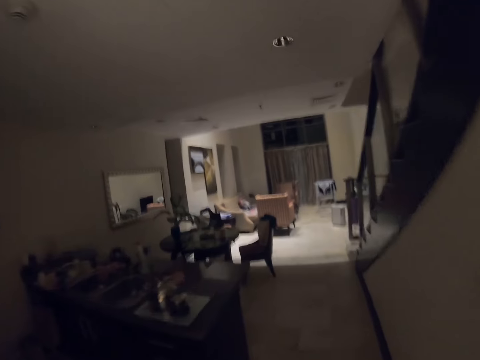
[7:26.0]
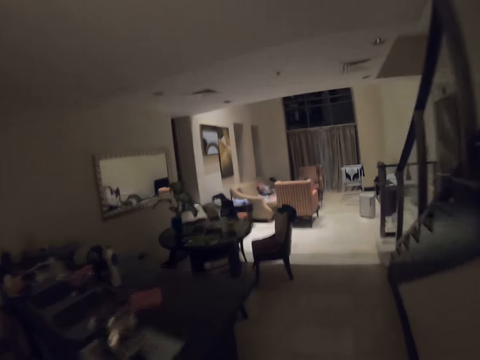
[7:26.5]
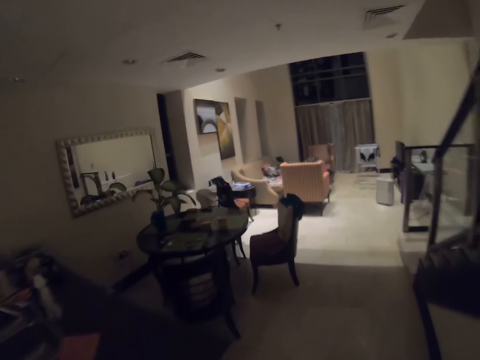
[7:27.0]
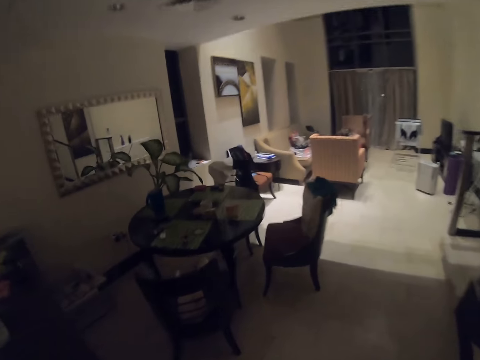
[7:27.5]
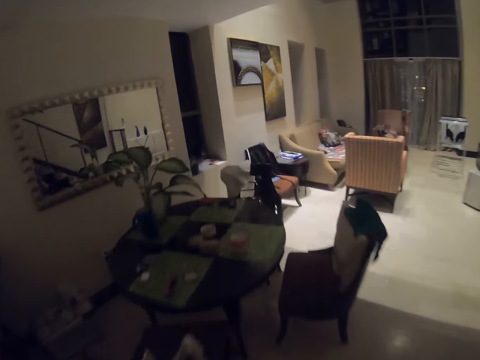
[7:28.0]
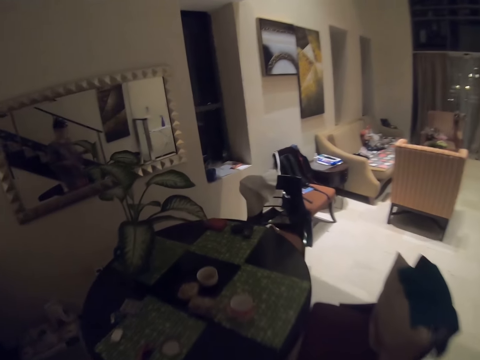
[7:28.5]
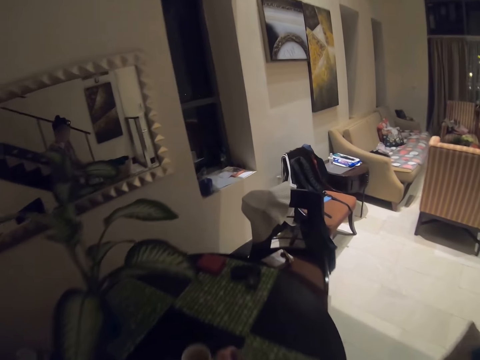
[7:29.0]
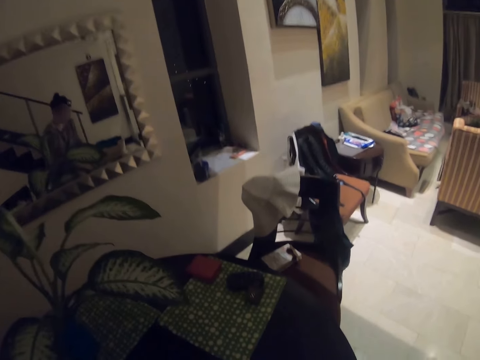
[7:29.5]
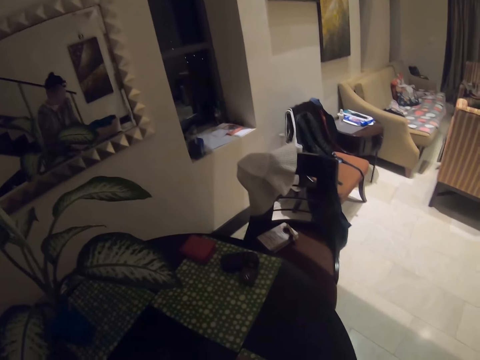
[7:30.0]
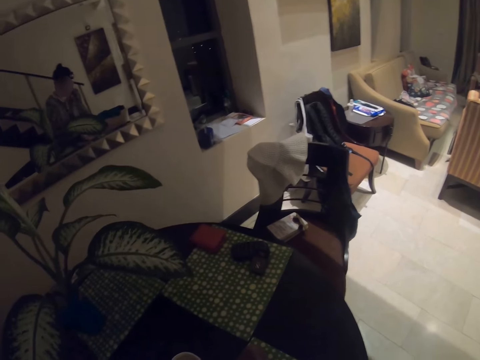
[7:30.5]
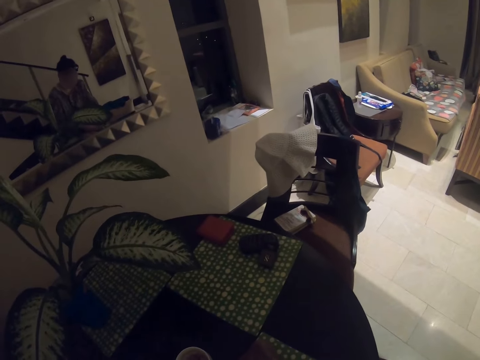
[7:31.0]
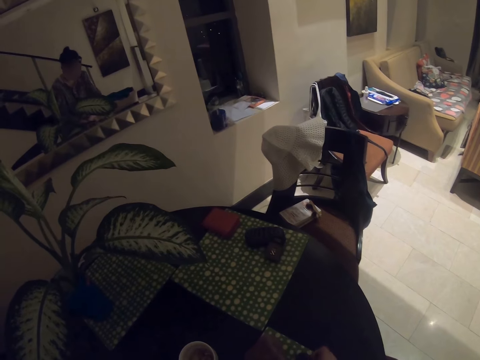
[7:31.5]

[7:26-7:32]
The camera wearer drops the stones on the dining table.

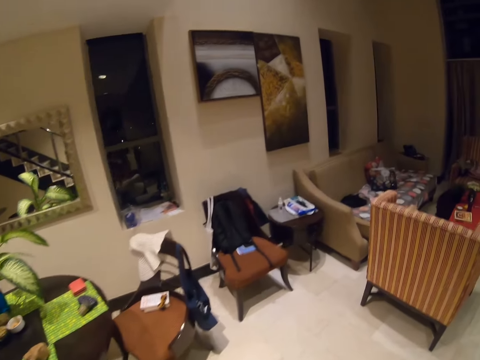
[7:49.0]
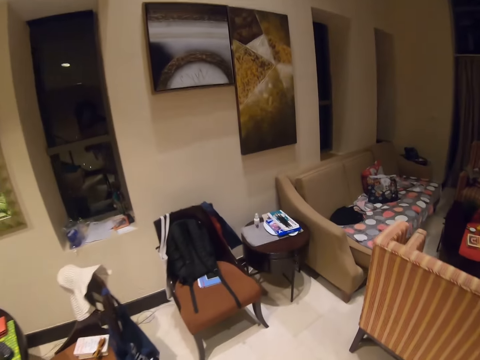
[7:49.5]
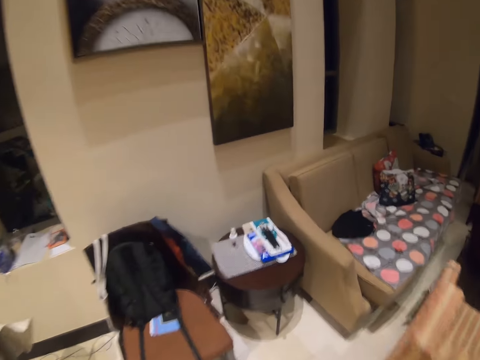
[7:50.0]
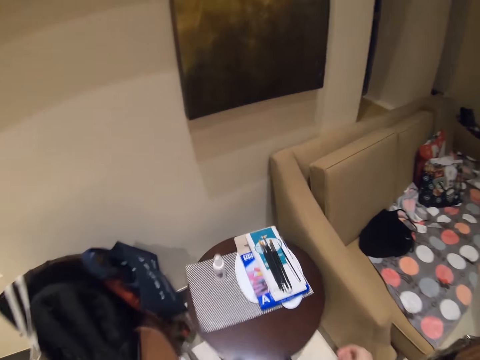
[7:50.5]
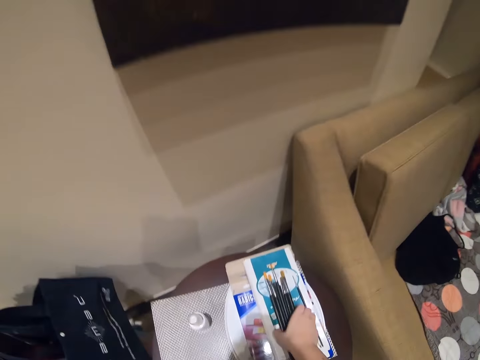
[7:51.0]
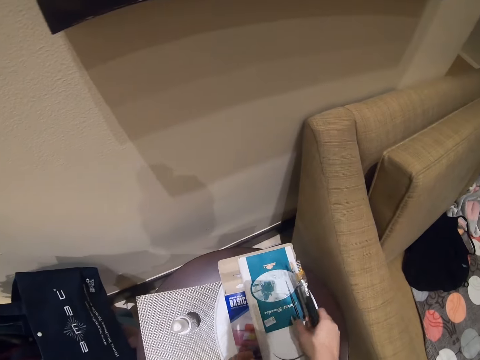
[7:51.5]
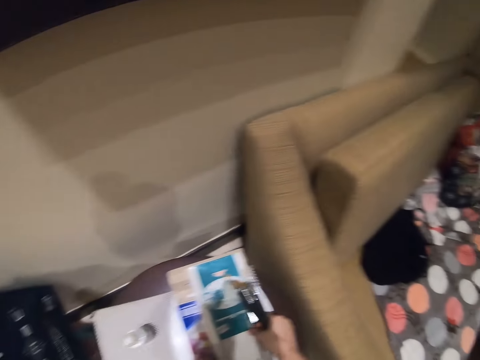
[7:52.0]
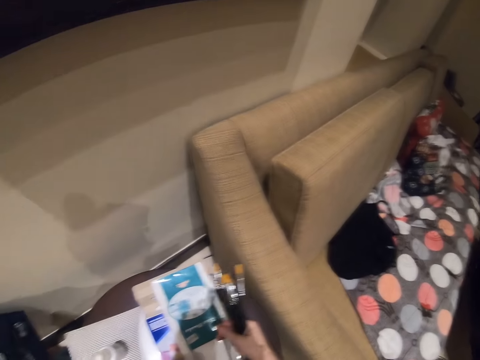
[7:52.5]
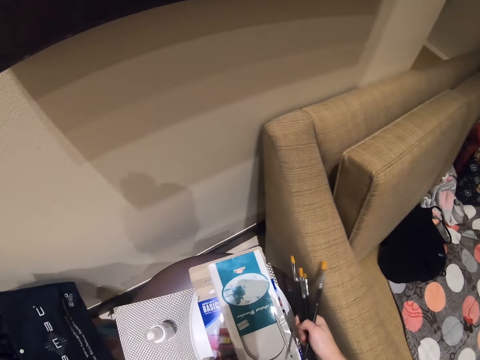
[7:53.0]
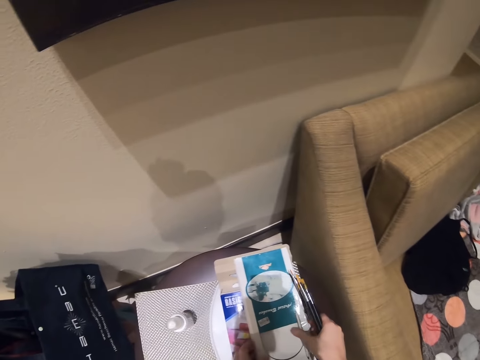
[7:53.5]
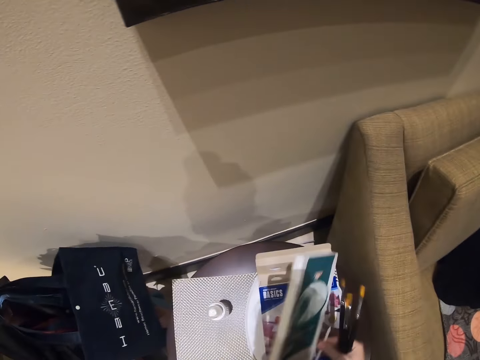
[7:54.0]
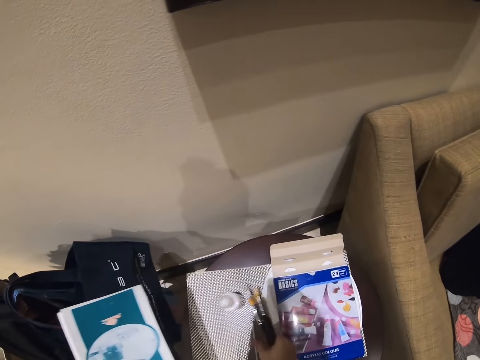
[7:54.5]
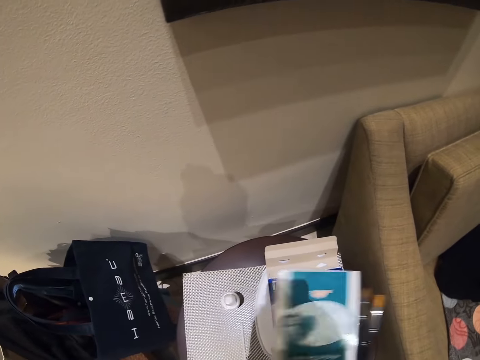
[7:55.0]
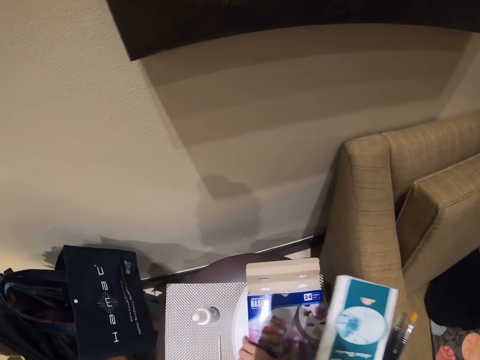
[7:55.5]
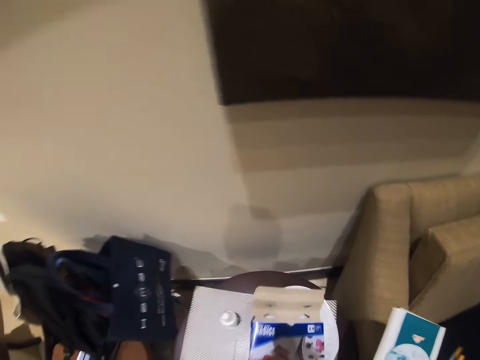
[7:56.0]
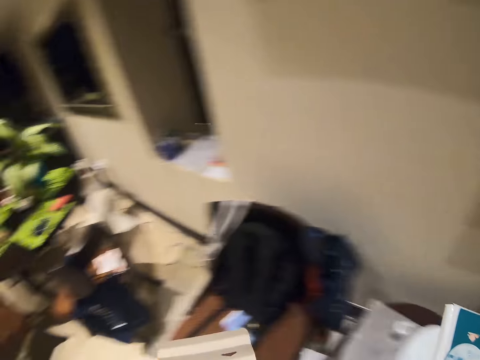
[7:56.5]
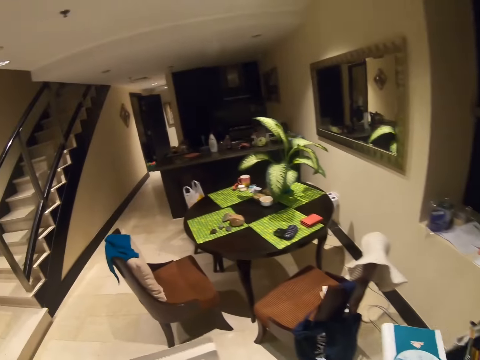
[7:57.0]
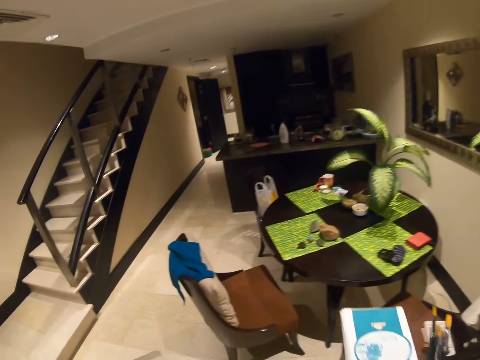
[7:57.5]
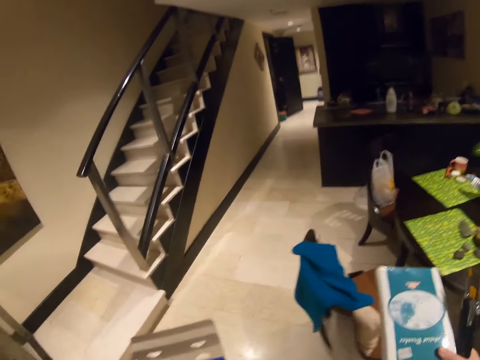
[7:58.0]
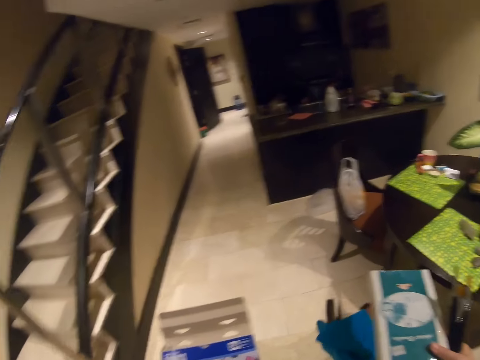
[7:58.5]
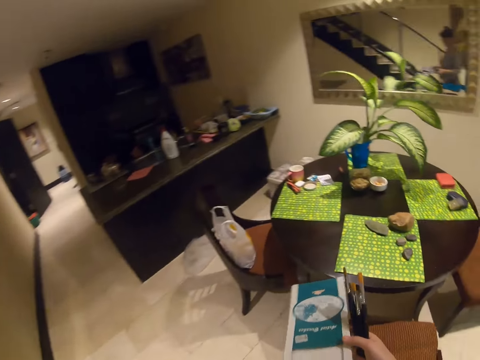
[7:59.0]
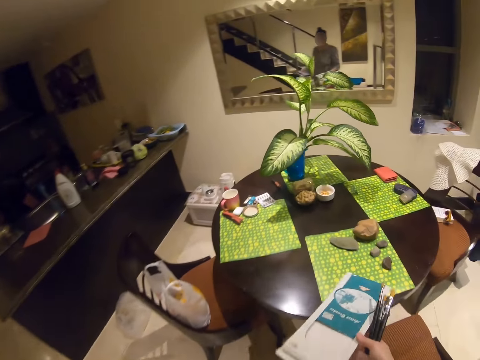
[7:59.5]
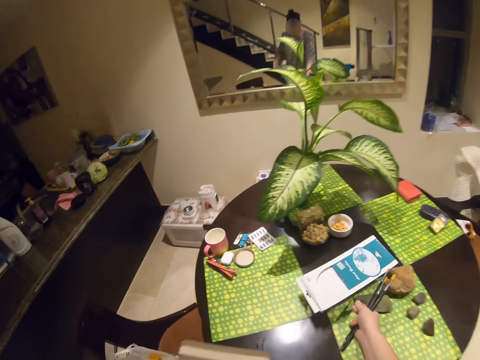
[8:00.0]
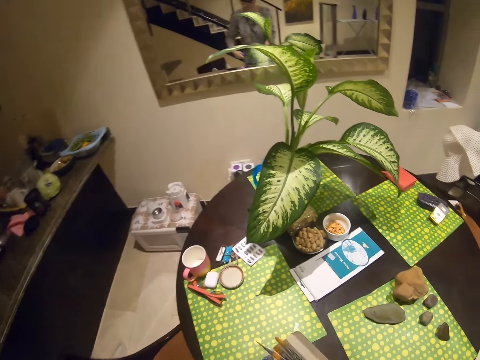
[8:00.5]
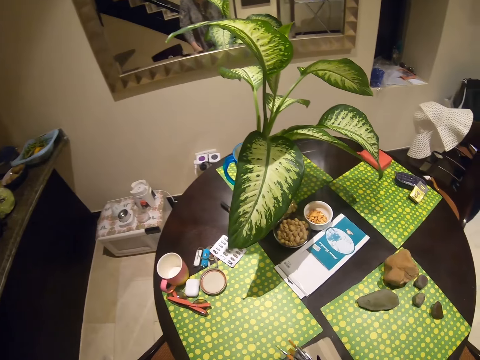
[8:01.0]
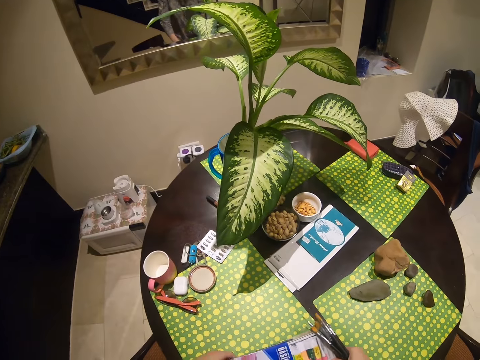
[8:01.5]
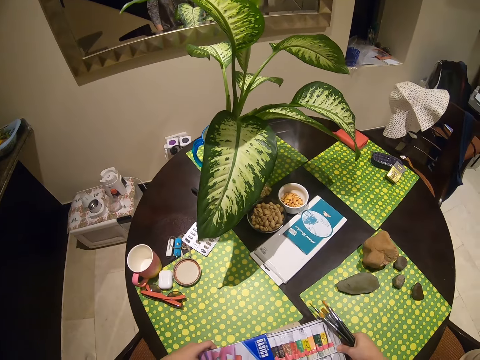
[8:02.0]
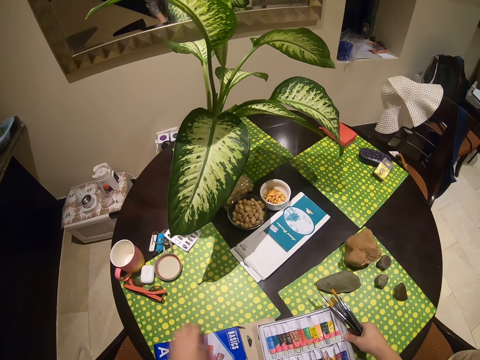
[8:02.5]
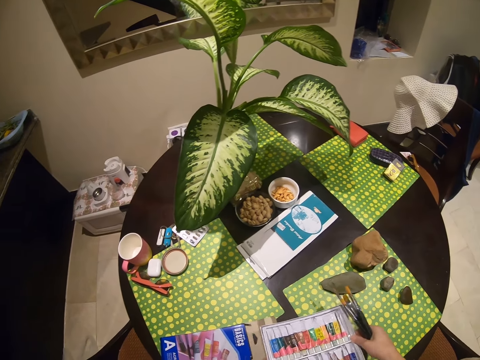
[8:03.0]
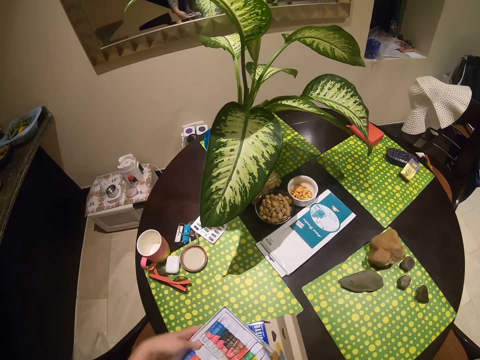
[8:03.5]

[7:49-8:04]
The camera wearer walks in the room. They pick the paint brush. They pick a book. They drop the book on the dining table. They put the book on the table. They remove the paints from the box.

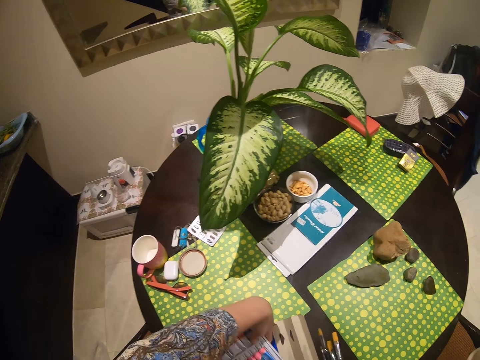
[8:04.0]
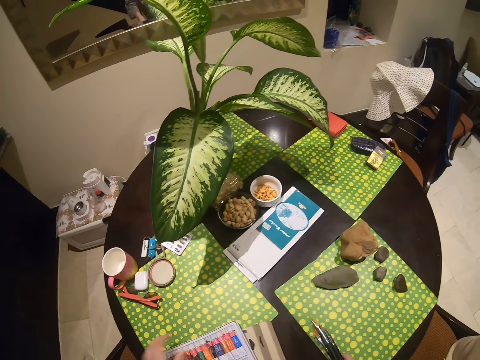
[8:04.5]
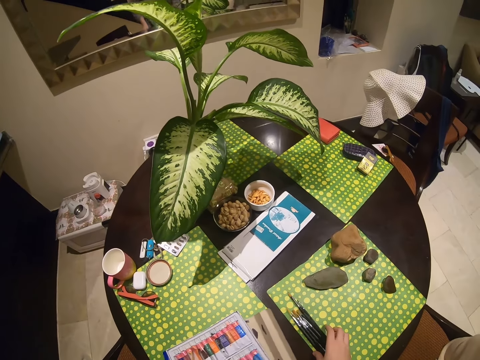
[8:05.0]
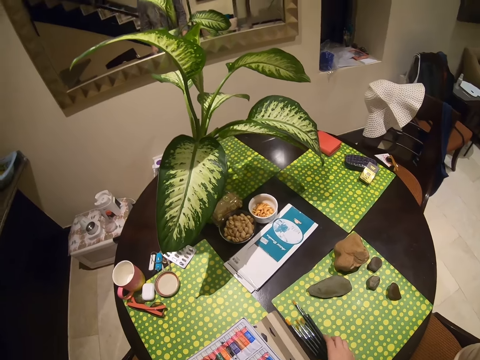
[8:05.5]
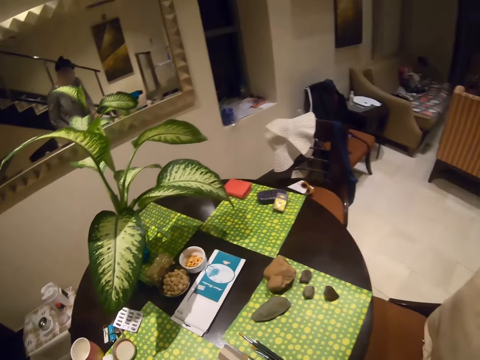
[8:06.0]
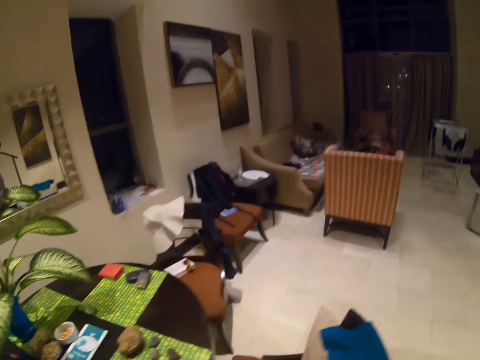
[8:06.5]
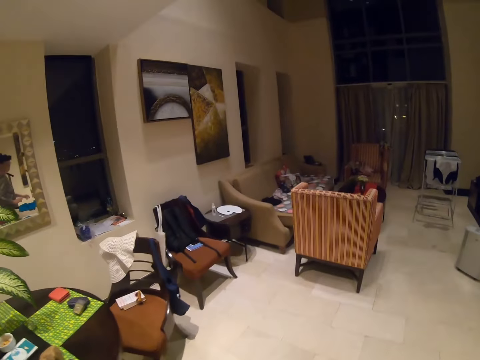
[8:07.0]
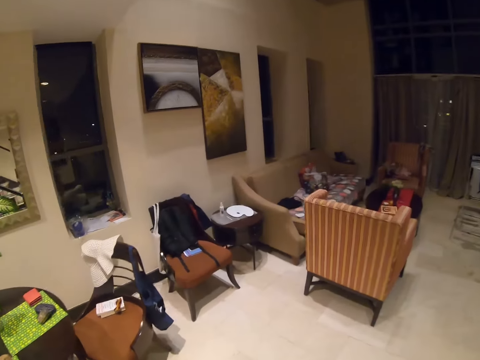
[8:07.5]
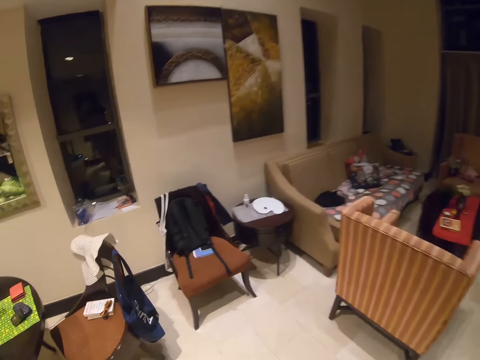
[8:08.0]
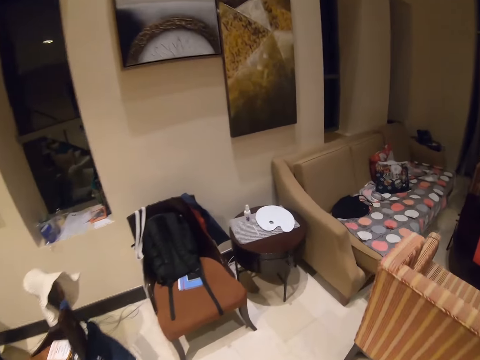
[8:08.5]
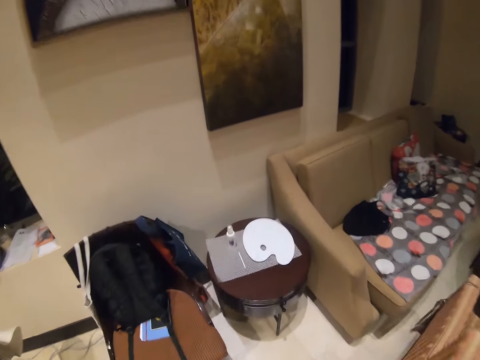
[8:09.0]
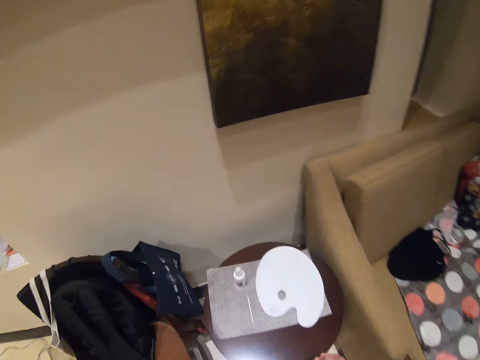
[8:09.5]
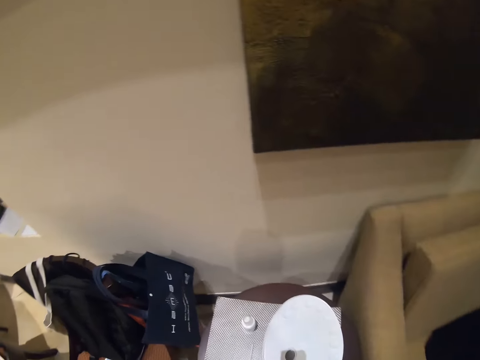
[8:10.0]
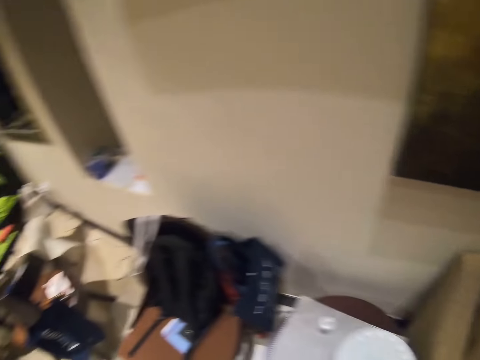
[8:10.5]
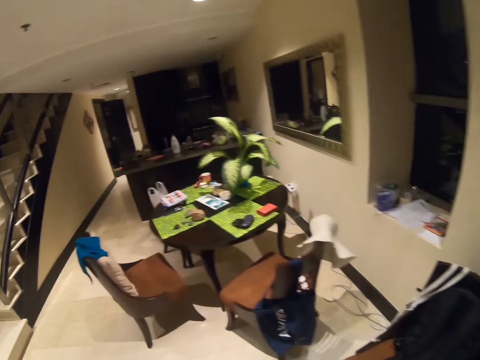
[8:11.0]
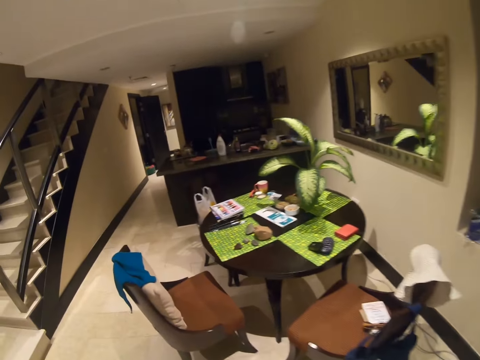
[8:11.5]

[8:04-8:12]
The camera wearer puts the paint brush on the table. They walk in the house. They pick a plastic container.
